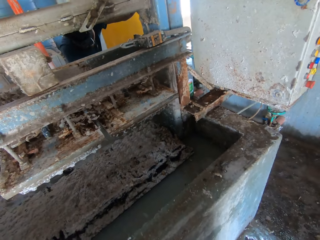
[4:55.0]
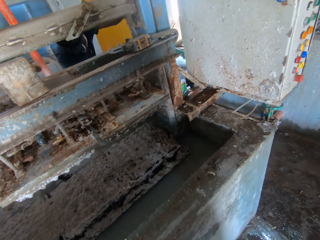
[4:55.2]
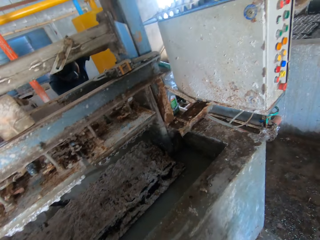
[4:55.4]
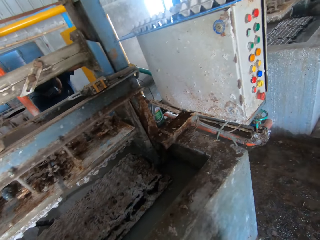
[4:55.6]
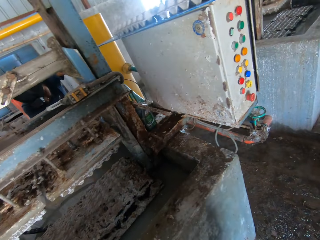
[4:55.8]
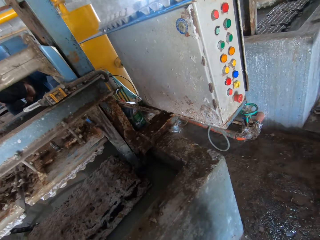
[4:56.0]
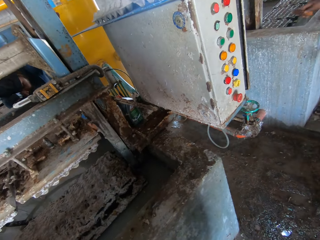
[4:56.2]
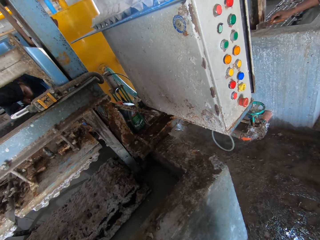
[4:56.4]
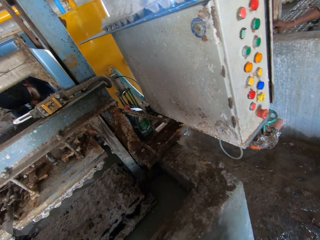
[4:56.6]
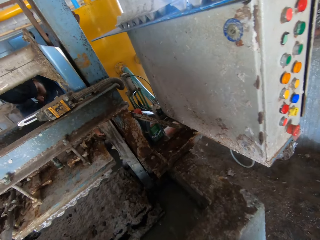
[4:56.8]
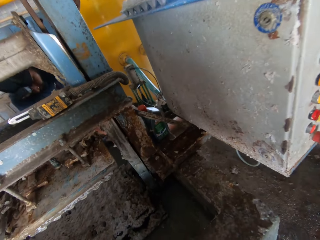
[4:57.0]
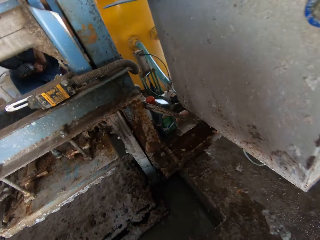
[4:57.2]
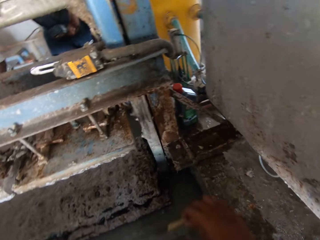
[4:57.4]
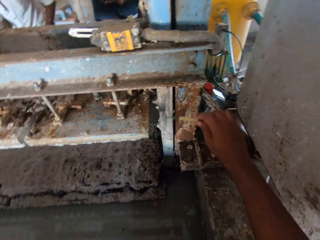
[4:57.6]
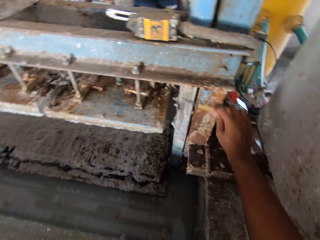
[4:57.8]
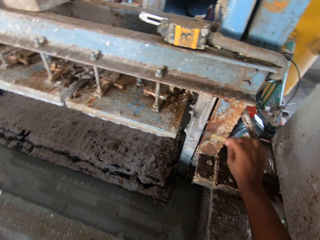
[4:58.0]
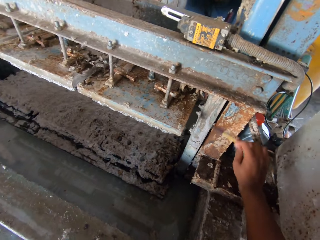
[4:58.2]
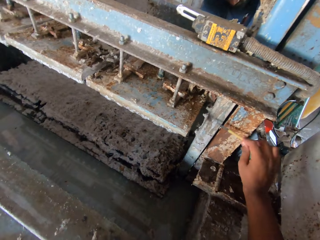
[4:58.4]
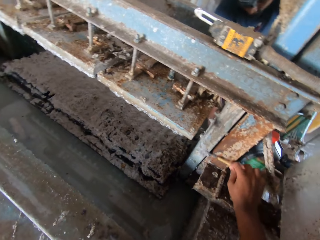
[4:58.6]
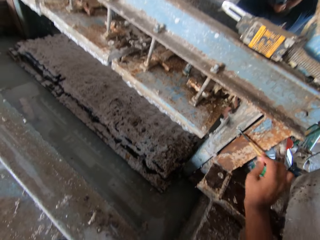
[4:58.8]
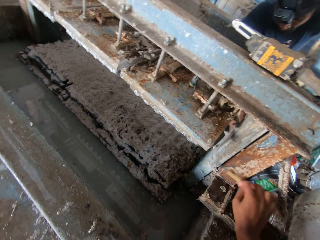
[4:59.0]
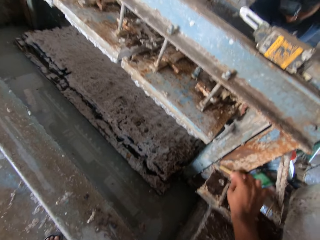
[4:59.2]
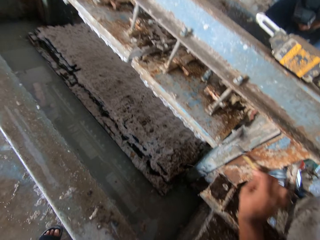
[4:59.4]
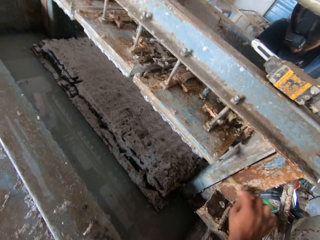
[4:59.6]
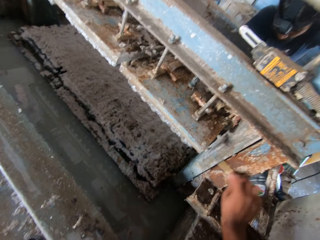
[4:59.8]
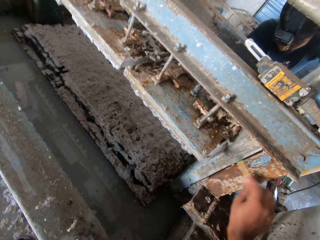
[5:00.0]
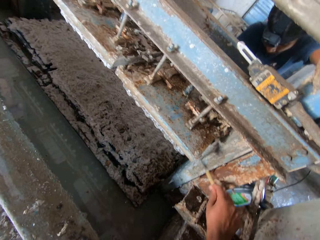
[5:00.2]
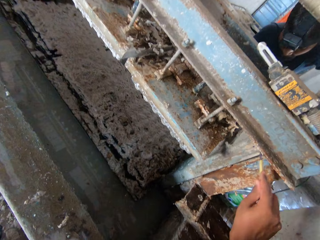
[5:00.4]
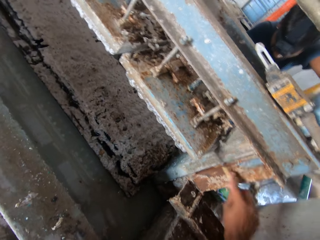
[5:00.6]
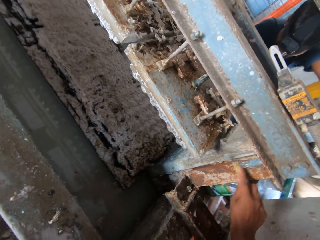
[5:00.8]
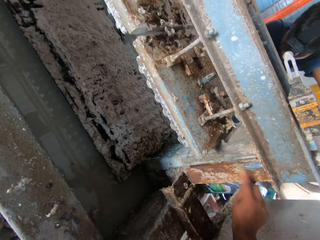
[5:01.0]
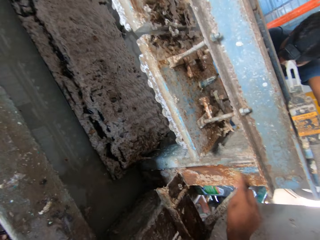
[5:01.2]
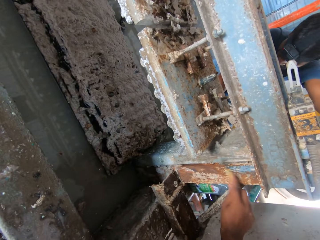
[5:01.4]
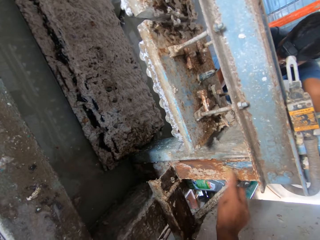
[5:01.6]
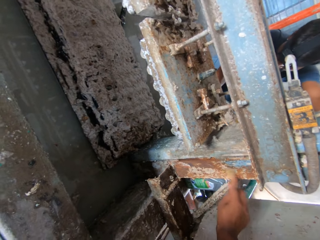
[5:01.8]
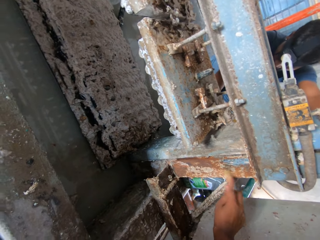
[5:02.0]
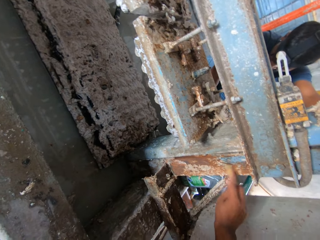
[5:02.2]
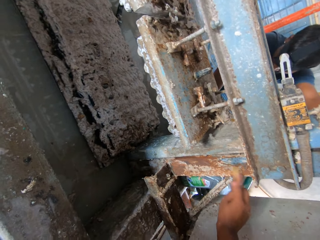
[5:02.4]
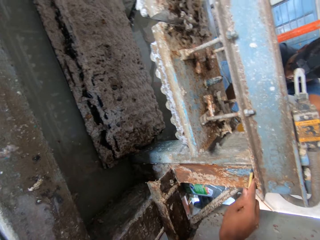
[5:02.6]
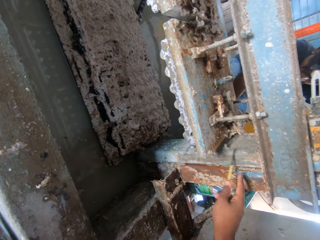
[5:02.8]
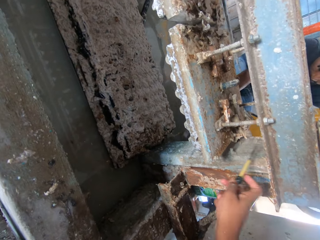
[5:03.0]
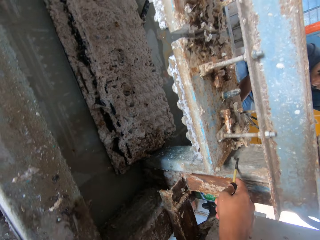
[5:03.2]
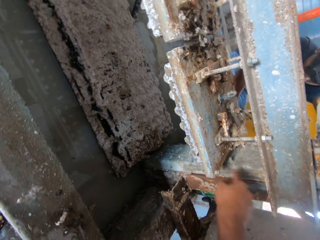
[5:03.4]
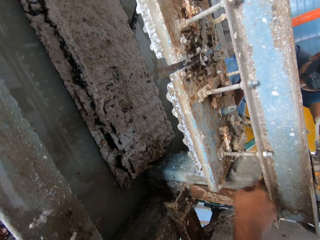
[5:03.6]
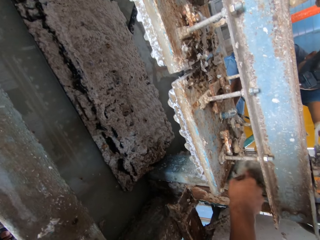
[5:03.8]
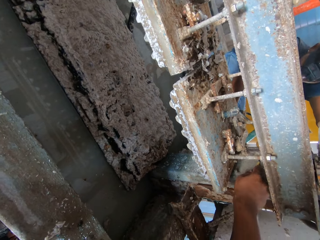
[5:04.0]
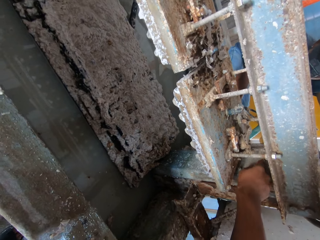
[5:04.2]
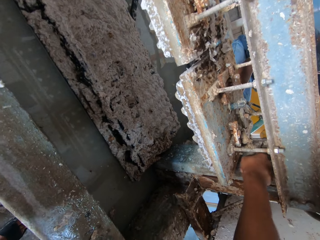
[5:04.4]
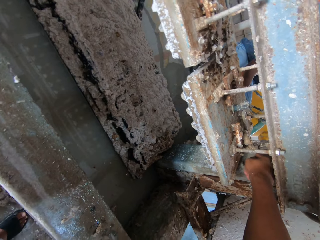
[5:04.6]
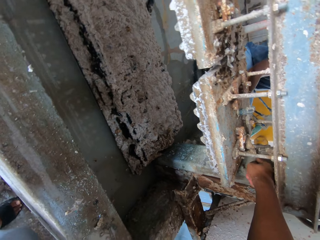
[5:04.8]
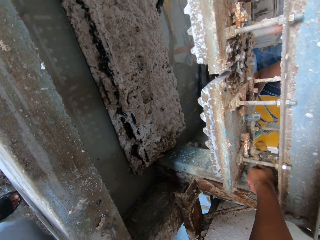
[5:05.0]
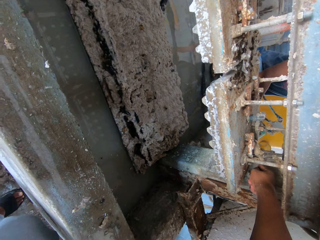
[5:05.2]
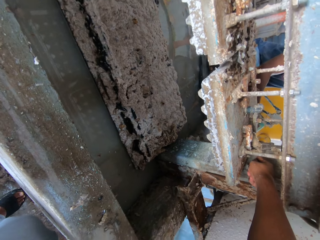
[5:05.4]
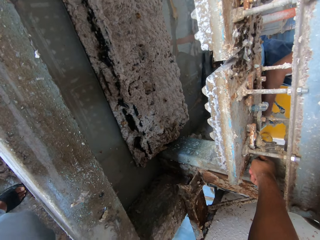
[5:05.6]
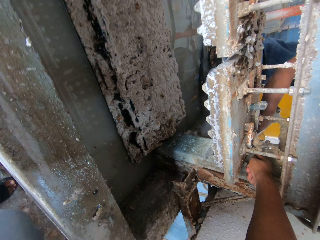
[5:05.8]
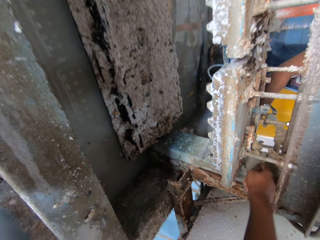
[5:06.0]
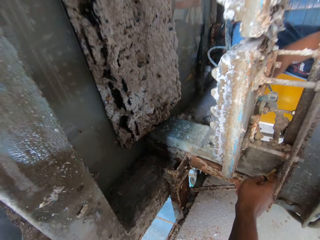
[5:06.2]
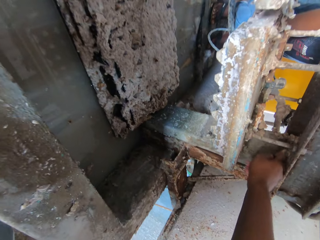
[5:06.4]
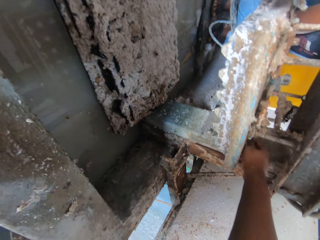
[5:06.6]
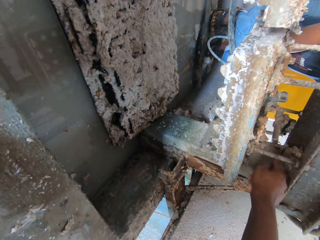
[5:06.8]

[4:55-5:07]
The camera wearer walks around the machine. They scrape off rust scales from the machine.

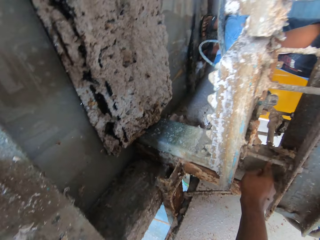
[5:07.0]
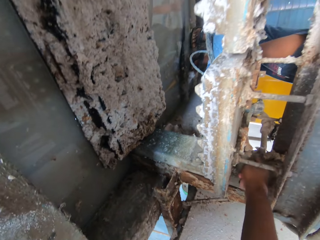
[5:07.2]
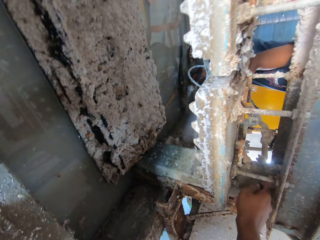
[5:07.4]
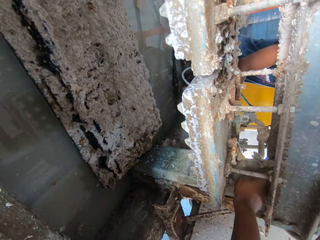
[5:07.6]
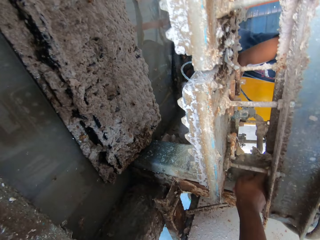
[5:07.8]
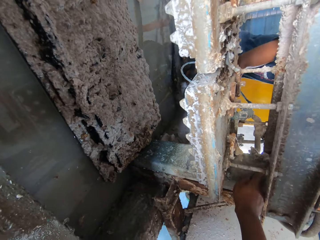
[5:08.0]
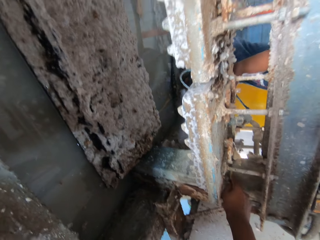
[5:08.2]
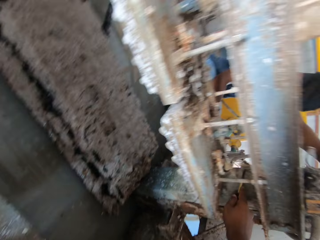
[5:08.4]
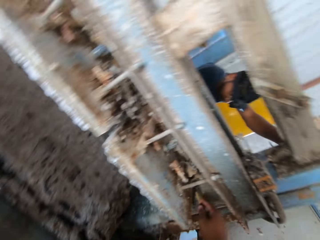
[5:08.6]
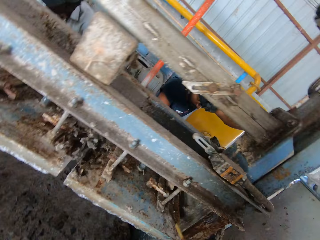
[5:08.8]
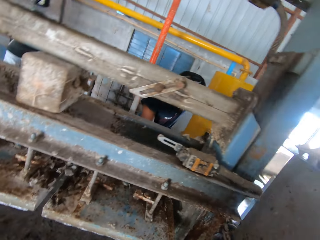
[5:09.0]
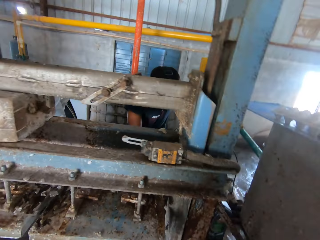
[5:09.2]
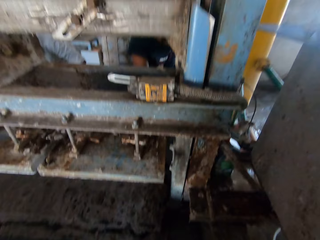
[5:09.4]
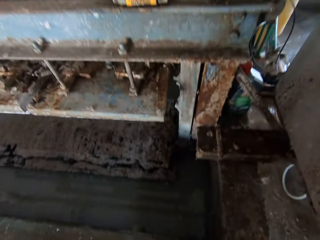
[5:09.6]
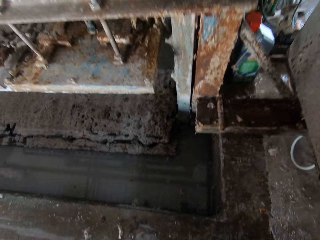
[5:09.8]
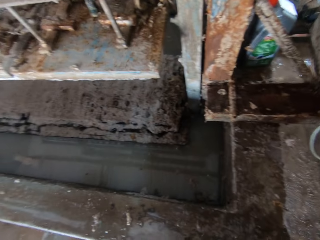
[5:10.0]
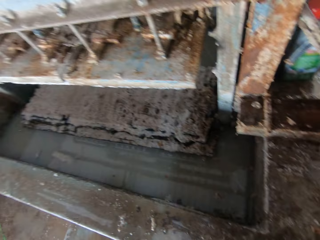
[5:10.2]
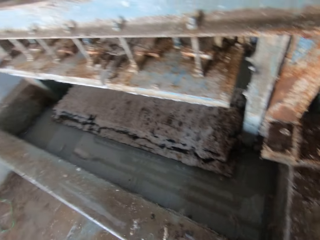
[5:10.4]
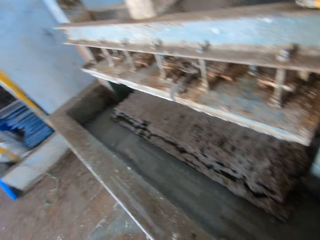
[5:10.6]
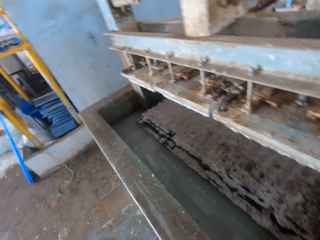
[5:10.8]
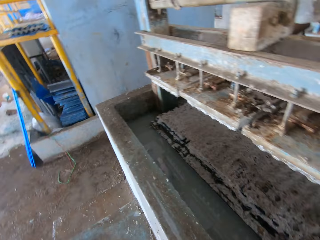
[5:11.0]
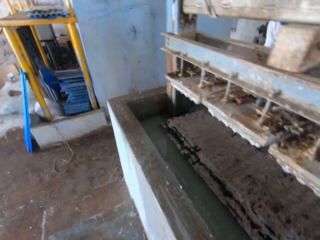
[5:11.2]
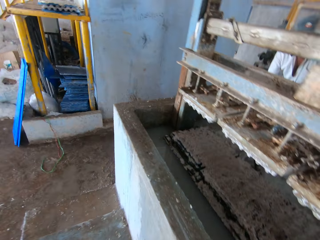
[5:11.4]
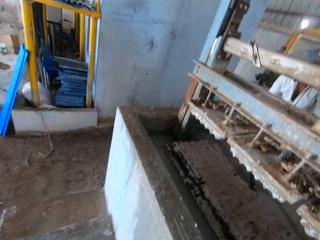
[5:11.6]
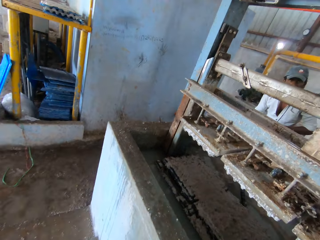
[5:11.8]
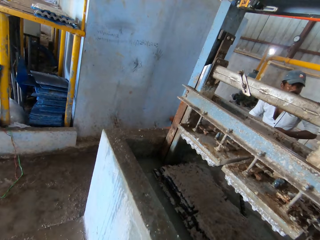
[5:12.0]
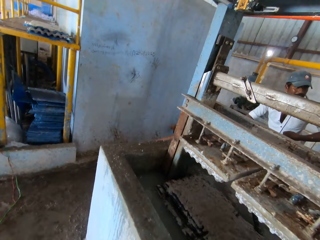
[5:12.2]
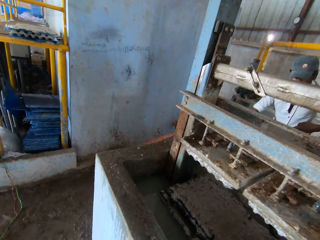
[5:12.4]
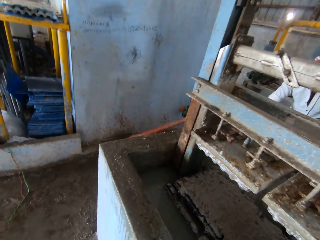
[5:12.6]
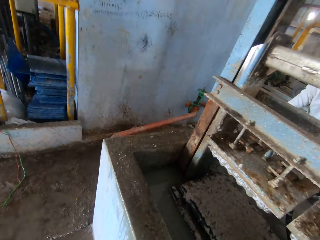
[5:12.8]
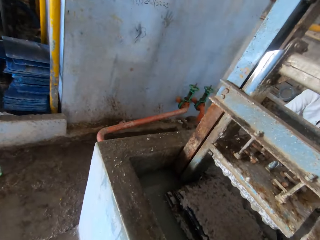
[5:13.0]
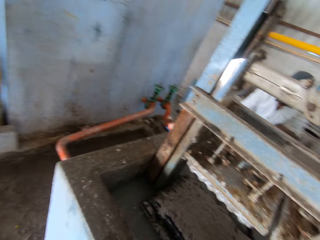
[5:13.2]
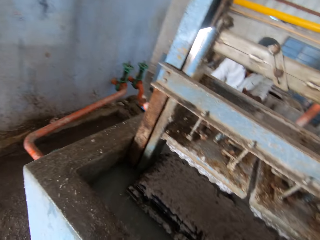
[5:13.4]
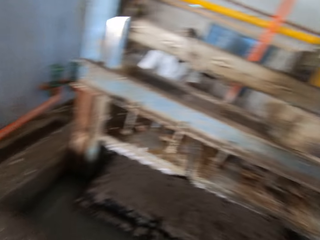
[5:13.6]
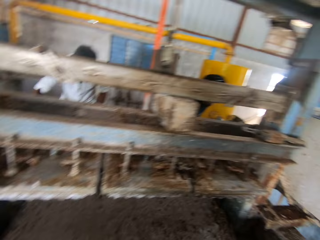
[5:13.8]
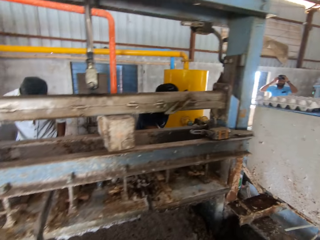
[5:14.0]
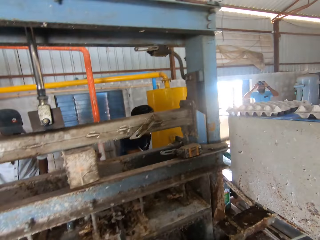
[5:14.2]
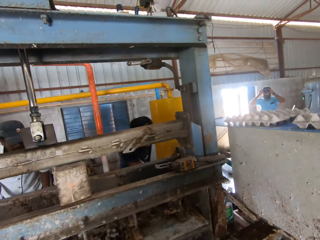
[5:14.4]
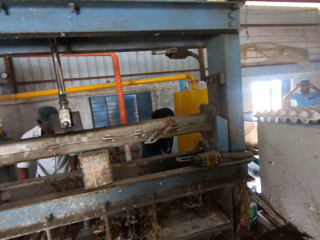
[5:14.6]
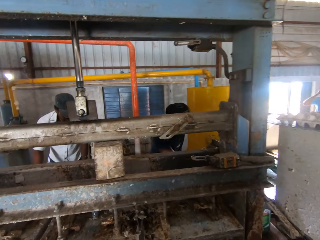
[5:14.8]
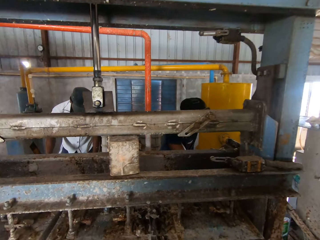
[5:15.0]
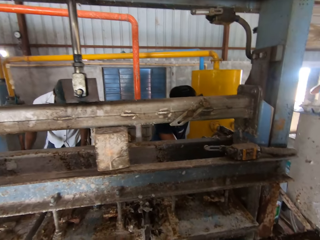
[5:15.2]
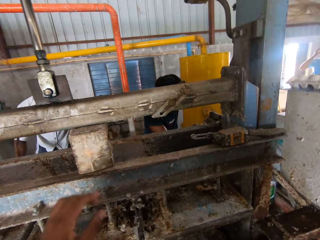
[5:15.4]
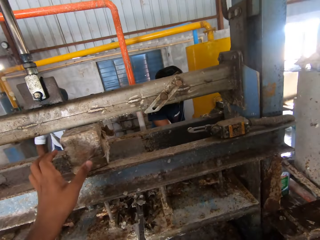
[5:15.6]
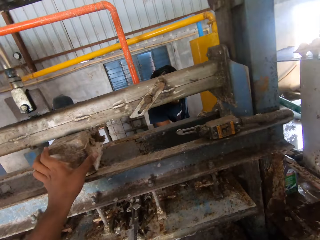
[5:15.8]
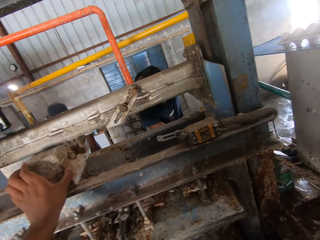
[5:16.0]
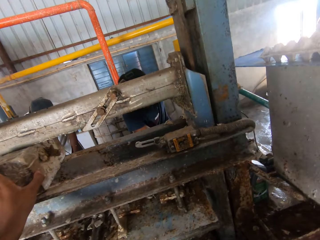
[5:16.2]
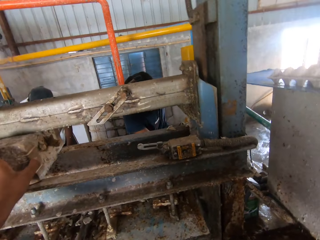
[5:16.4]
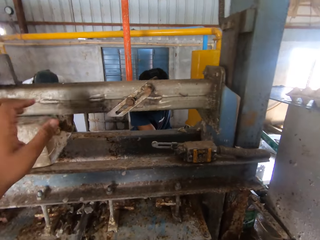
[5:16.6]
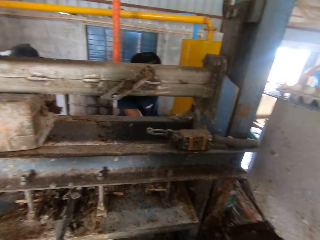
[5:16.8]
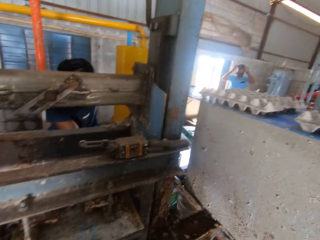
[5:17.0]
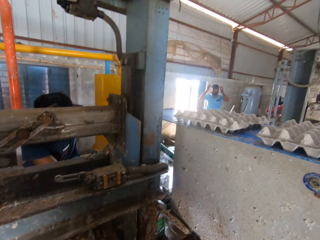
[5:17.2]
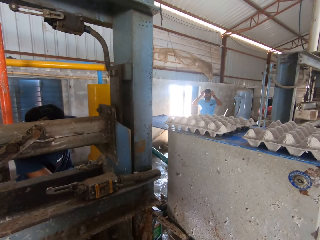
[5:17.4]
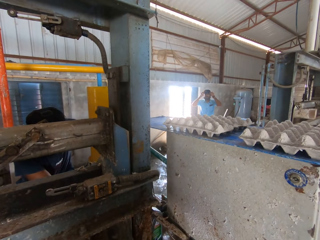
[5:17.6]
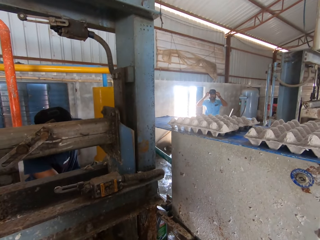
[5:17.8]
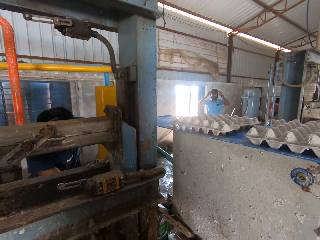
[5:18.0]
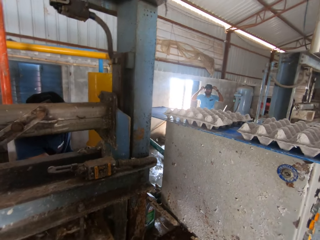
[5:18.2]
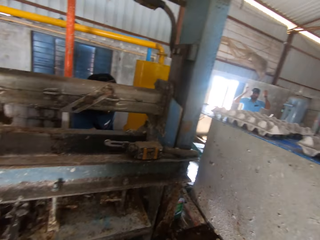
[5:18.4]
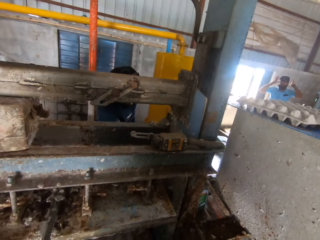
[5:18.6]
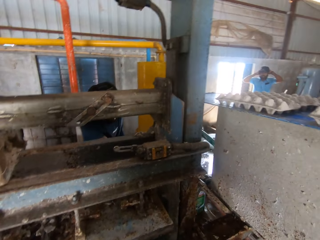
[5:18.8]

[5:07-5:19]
The camera wearer walks around the machine, turns around the machine and touches the machine with the left hand. They look at a person.
